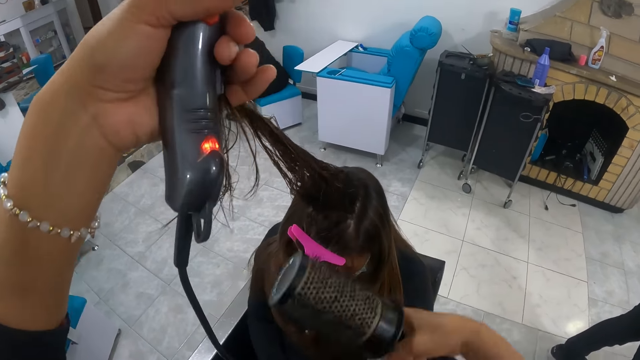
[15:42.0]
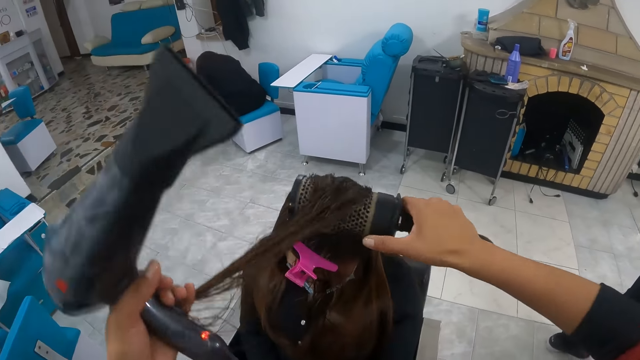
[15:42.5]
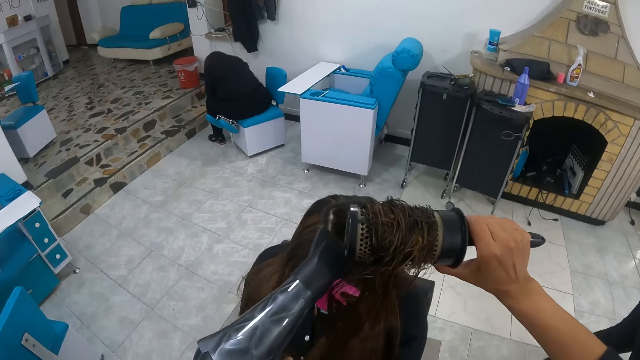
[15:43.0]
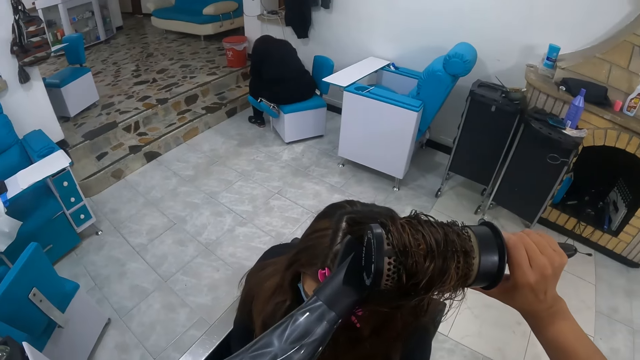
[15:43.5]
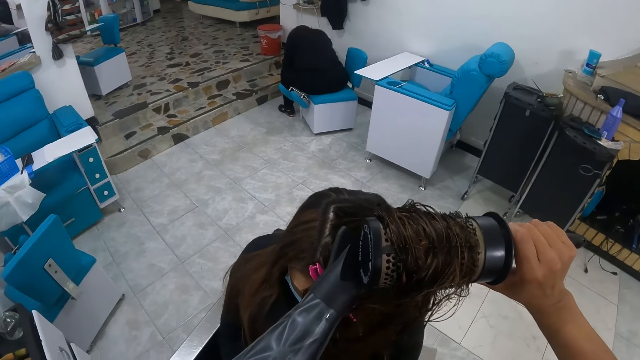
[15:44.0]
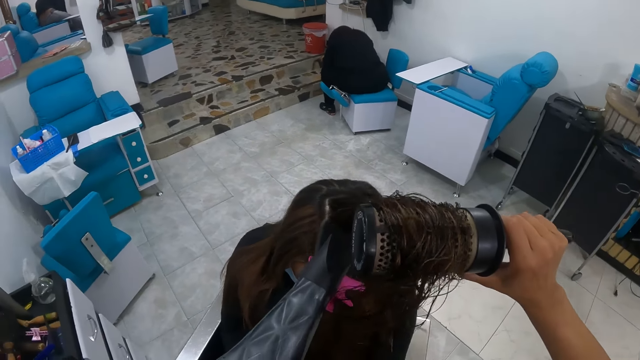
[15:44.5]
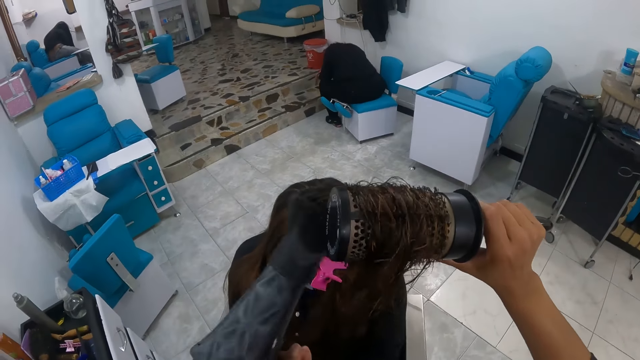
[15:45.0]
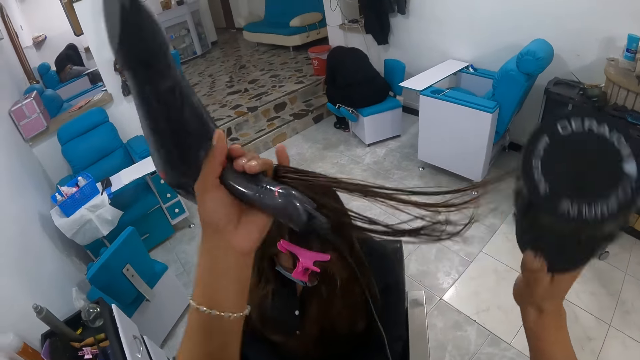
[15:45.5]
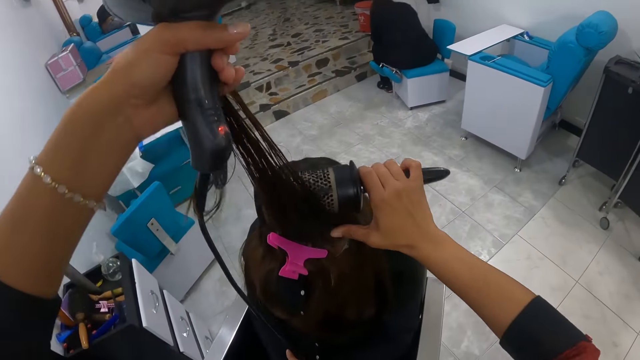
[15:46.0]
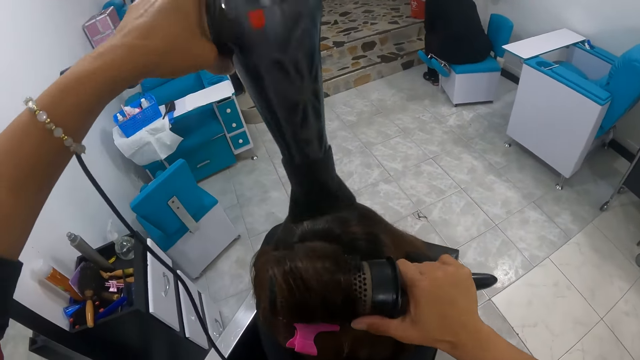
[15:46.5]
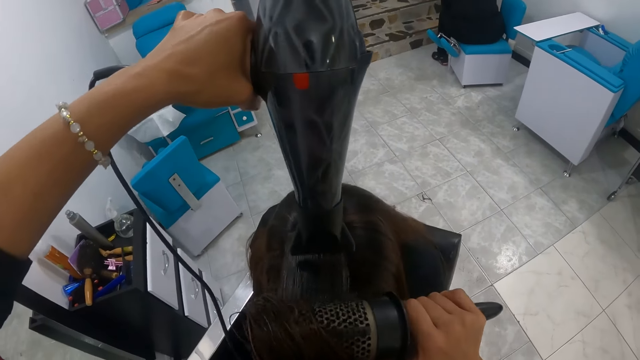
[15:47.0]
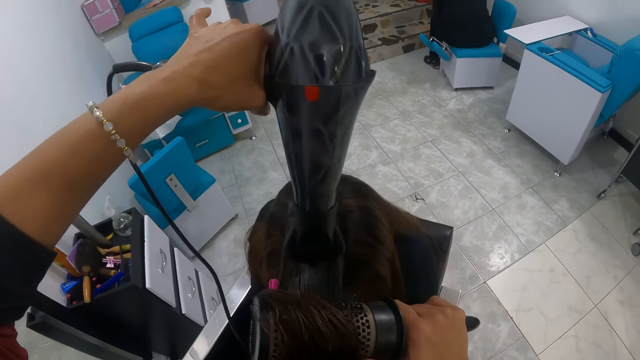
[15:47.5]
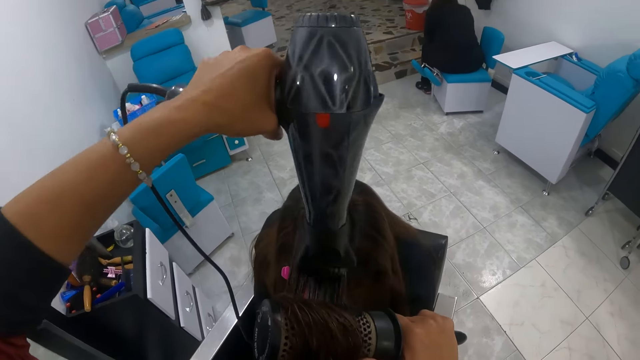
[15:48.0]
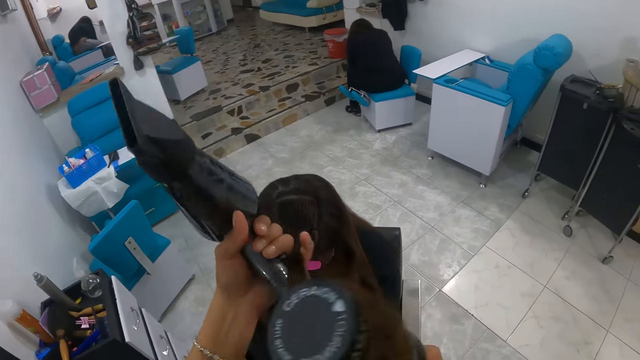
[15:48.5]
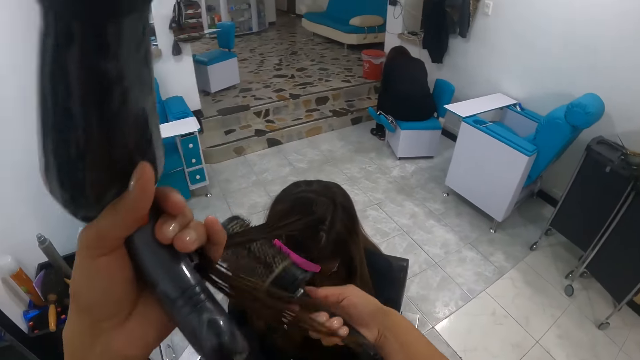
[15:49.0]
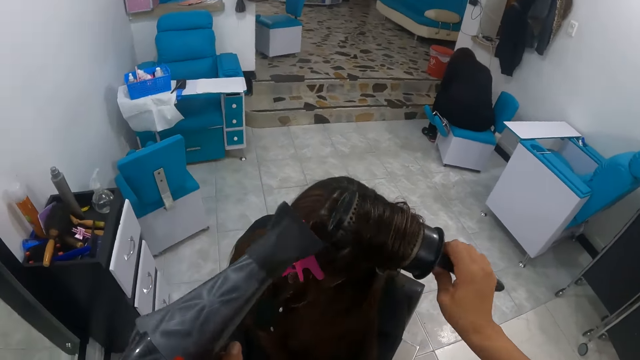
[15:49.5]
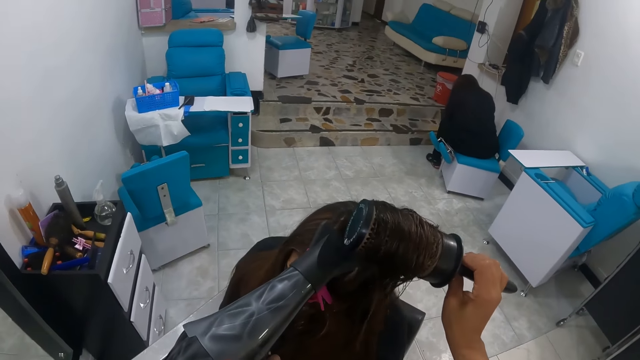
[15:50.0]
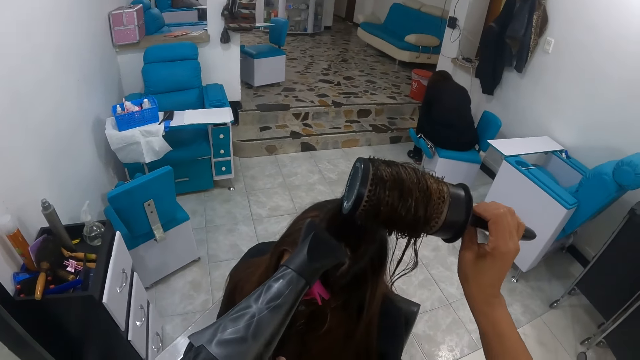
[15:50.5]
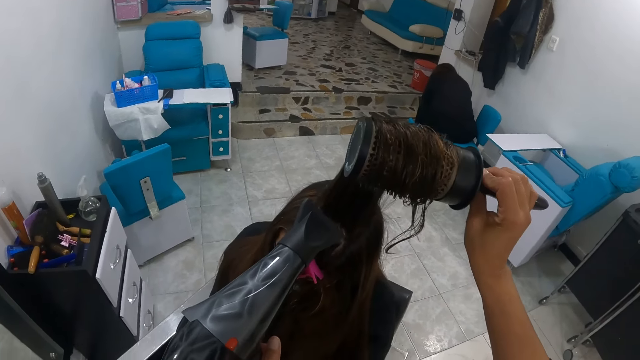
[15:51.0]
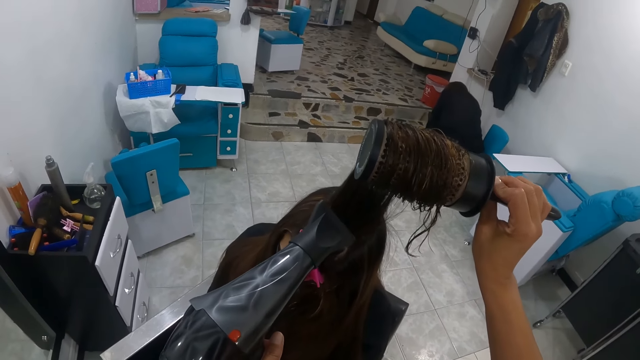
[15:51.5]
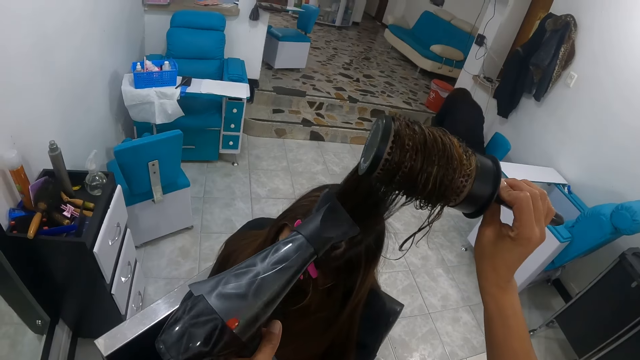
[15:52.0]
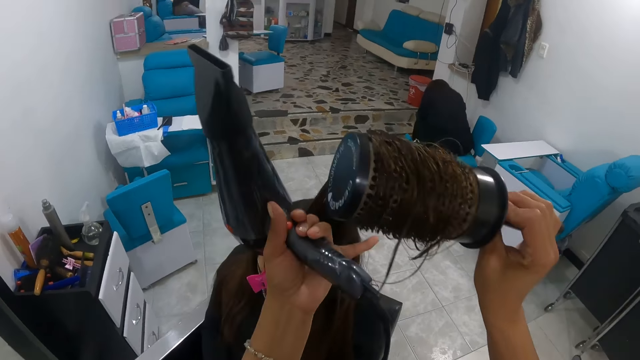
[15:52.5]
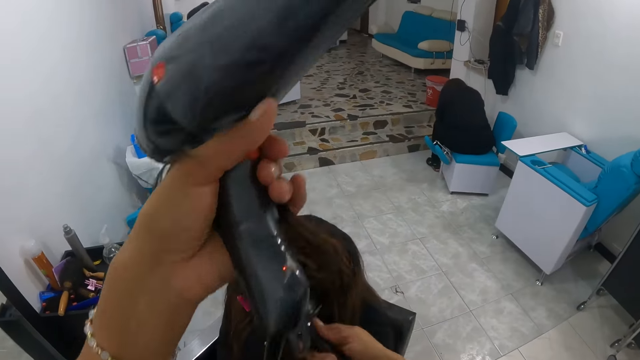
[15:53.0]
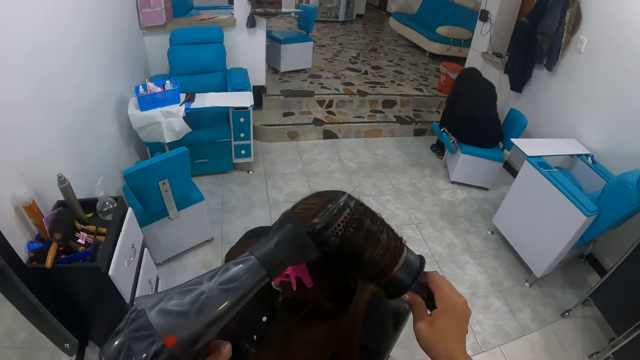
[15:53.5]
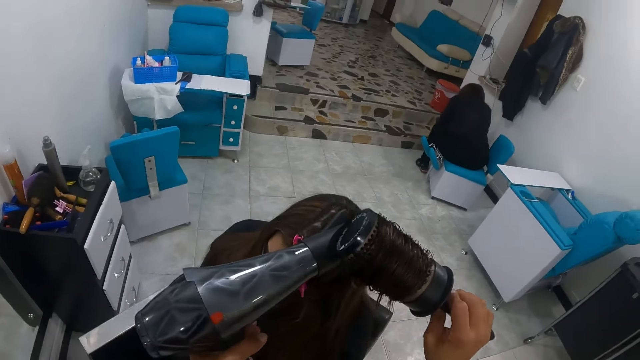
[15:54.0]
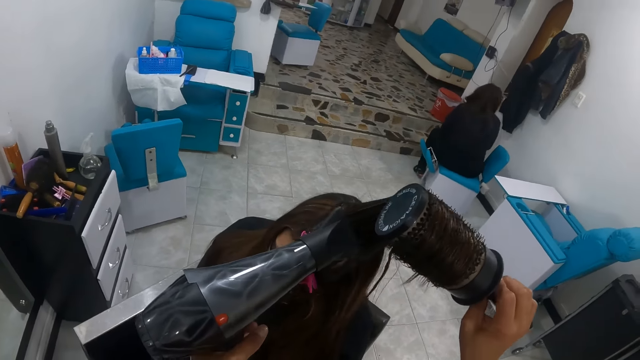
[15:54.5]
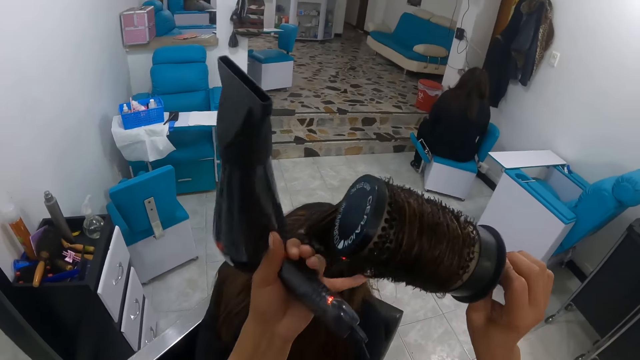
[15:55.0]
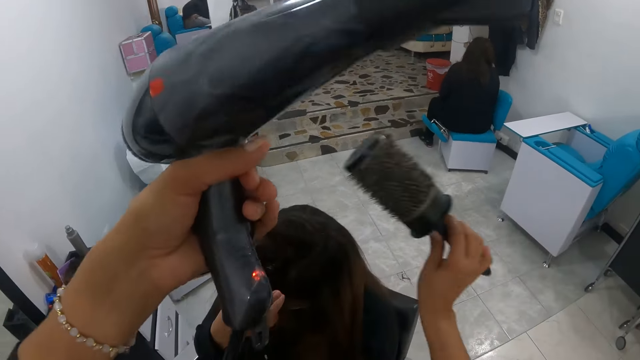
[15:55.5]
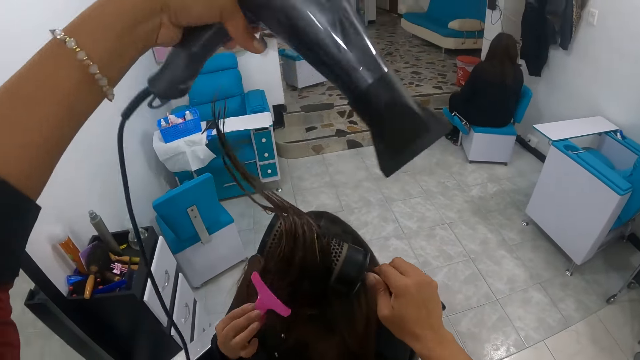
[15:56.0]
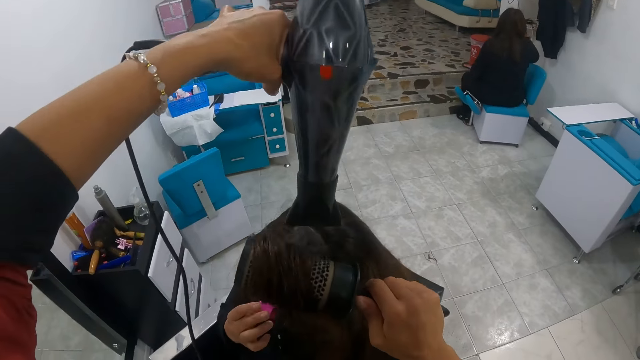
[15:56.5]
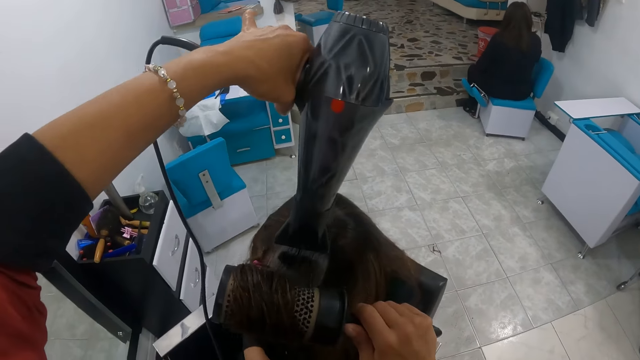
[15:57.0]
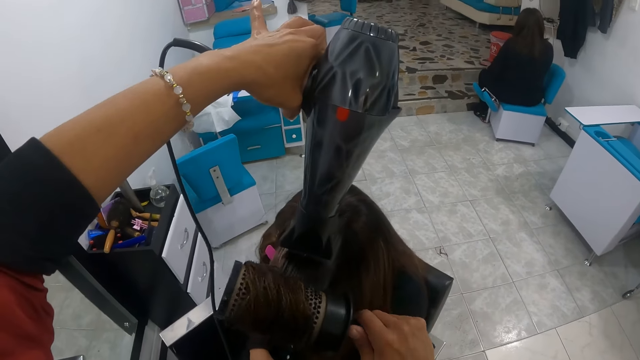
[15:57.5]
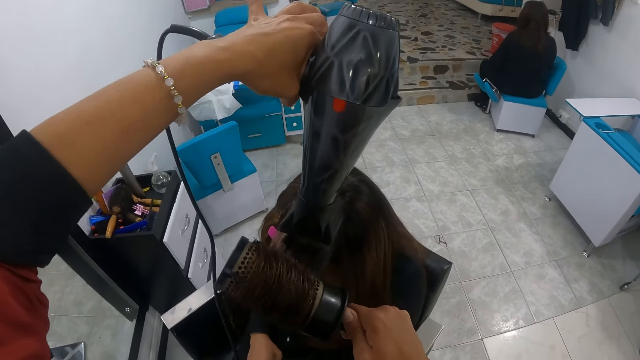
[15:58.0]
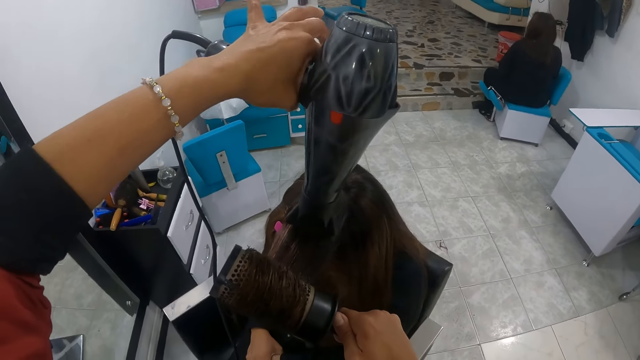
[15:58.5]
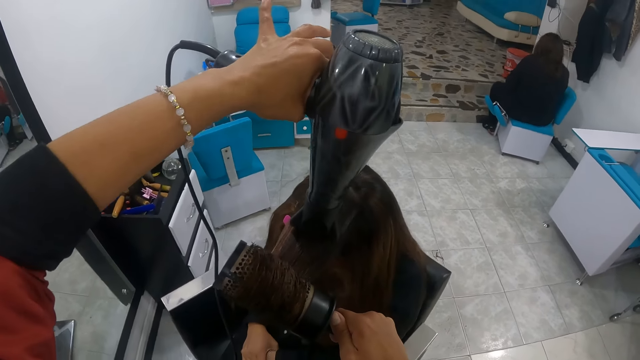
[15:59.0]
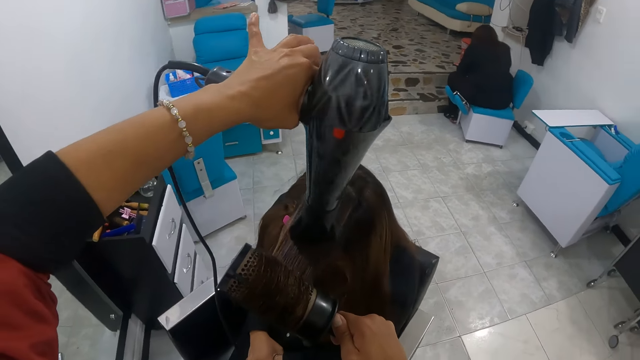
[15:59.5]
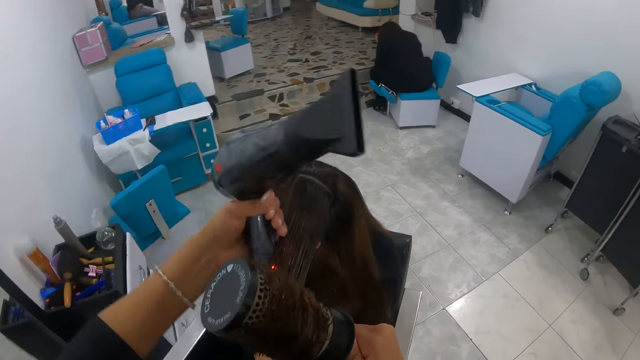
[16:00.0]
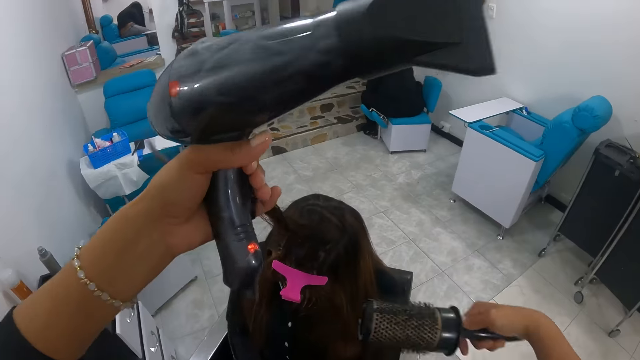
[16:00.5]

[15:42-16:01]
The camera wearer dries the hair of the woman with the hair dryer in her left hand. She brushes the hair of the woman with the blowout brush in her right hand. The woman touches the hair clip on her hair with her right hand.

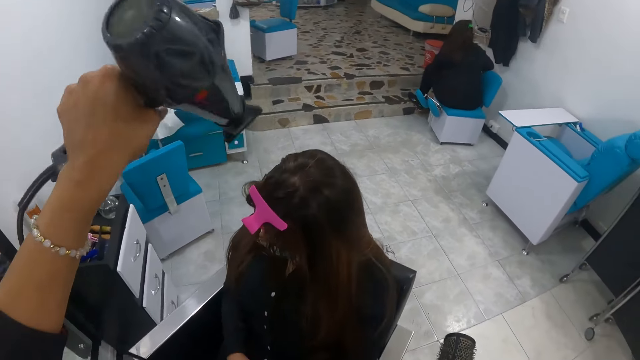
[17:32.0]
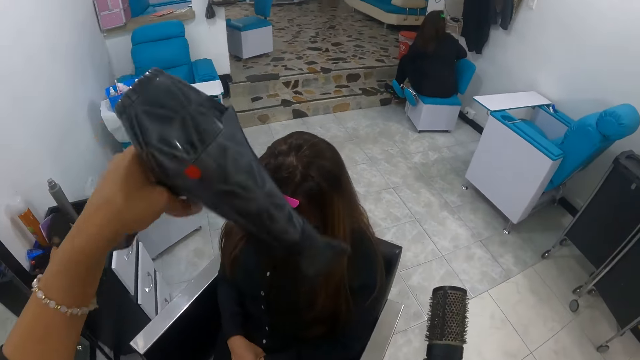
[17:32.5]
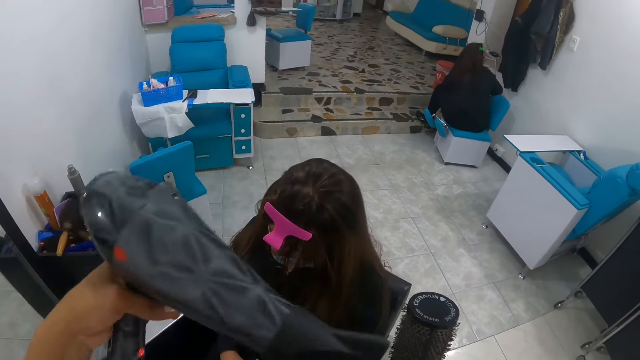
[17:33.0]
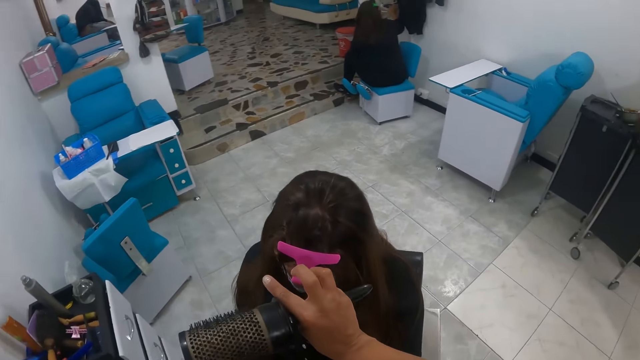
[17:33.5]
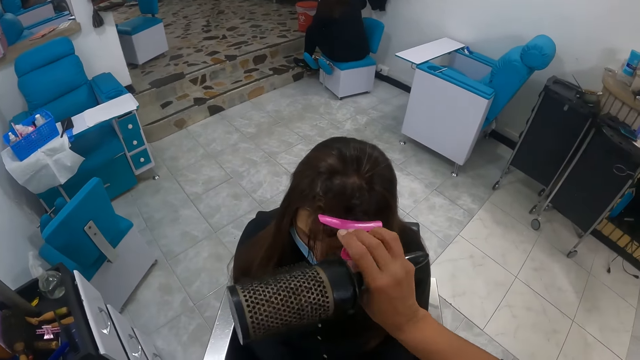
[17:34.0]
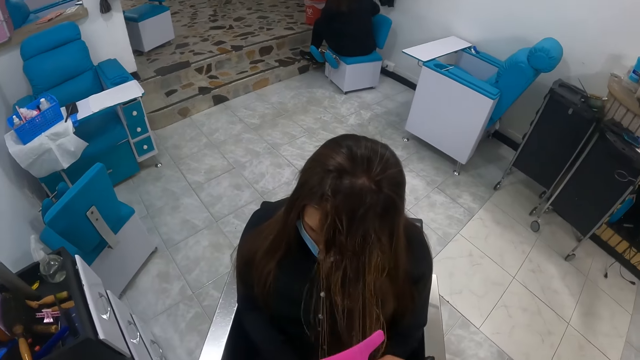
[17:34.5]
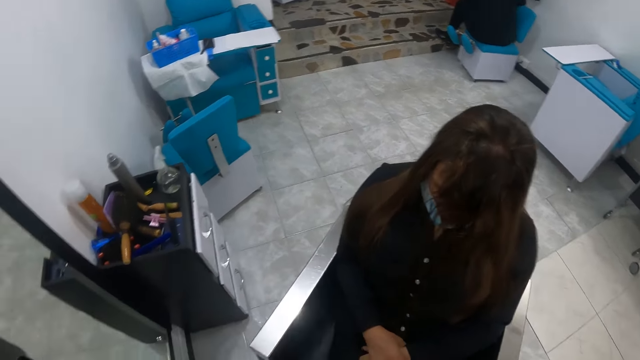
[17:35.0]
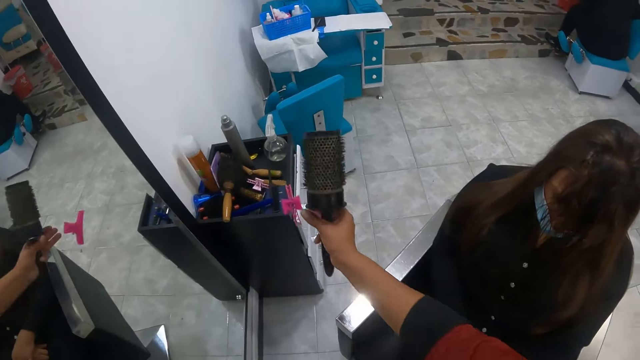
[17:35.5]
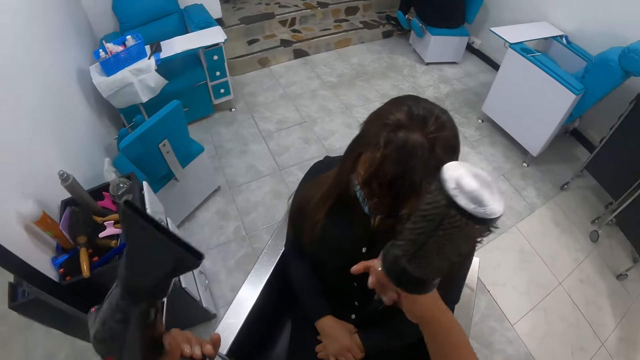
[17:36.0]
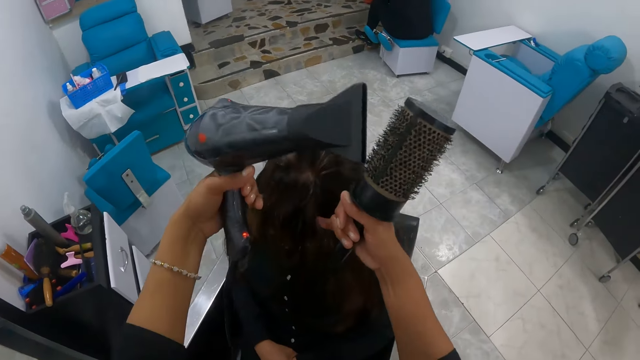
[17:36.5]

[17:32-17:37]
The camera wearer removes the hair clip from the hair of the woman with her right hand. She throws the hairclip on a drawer with her right hand. She loosens the woman's hair with both hands.
